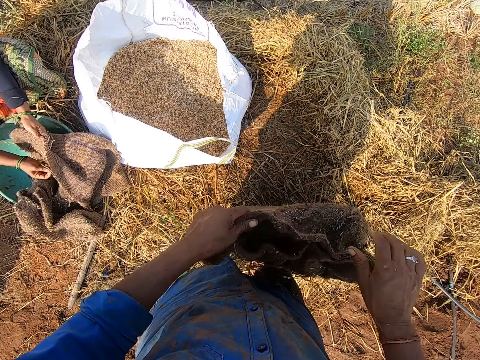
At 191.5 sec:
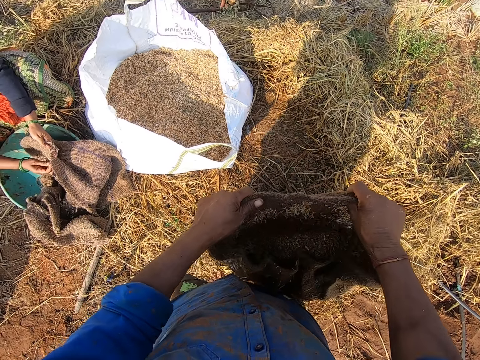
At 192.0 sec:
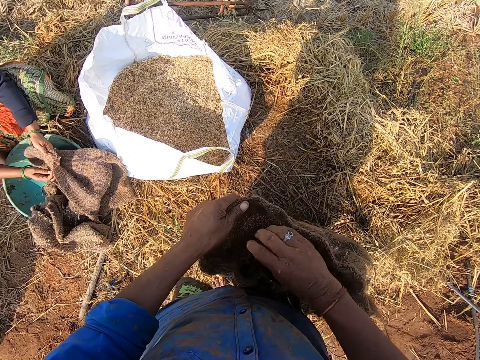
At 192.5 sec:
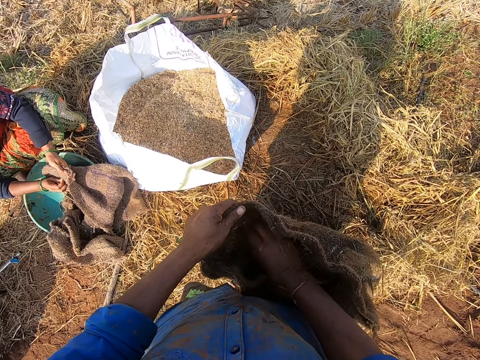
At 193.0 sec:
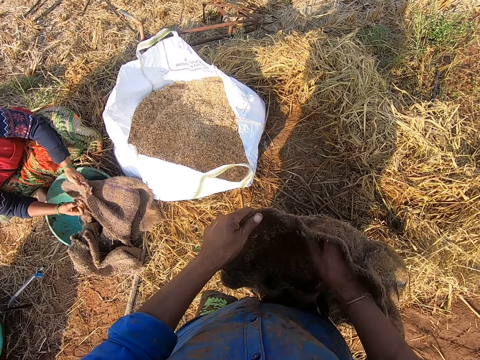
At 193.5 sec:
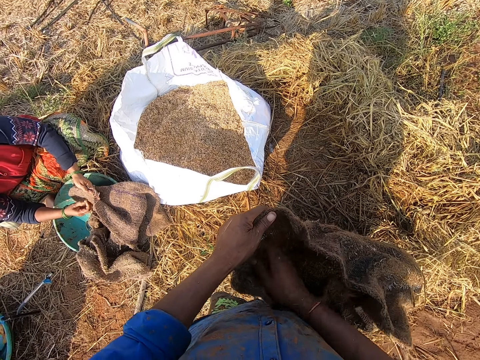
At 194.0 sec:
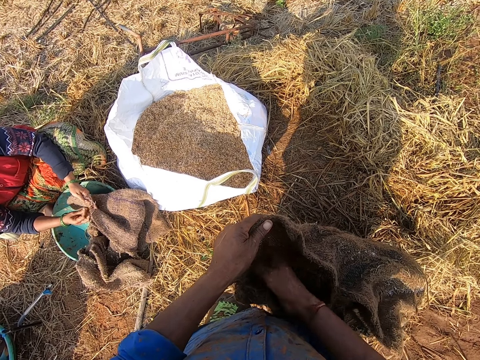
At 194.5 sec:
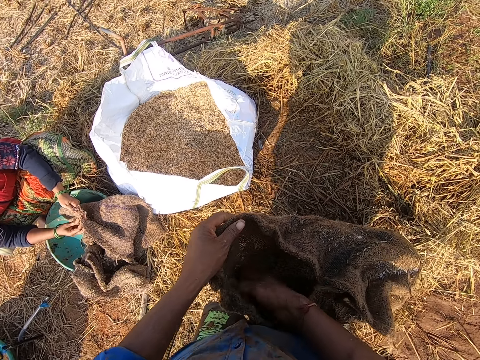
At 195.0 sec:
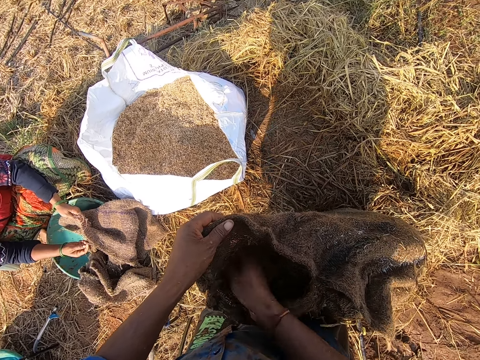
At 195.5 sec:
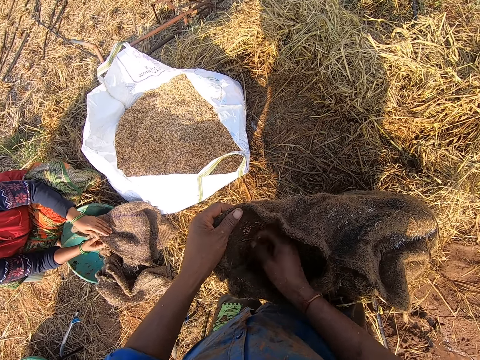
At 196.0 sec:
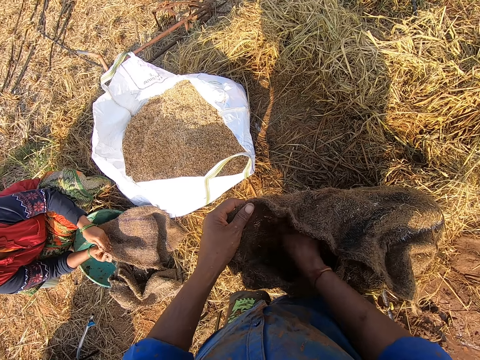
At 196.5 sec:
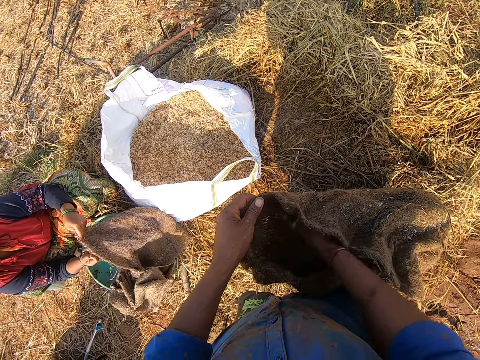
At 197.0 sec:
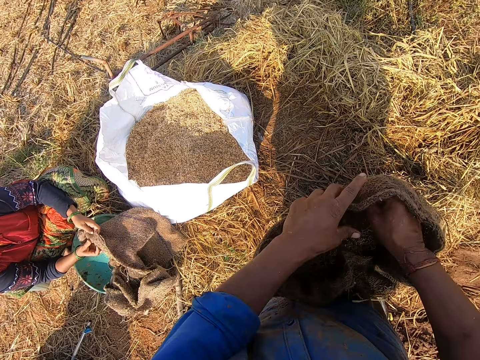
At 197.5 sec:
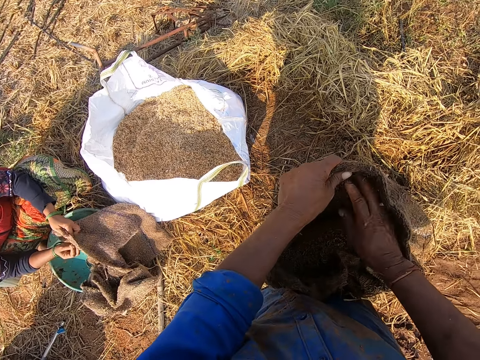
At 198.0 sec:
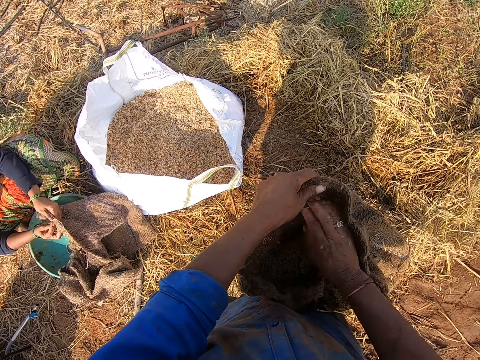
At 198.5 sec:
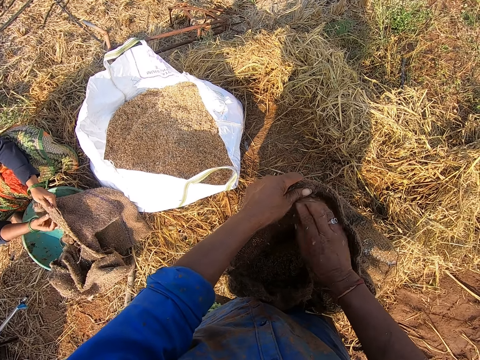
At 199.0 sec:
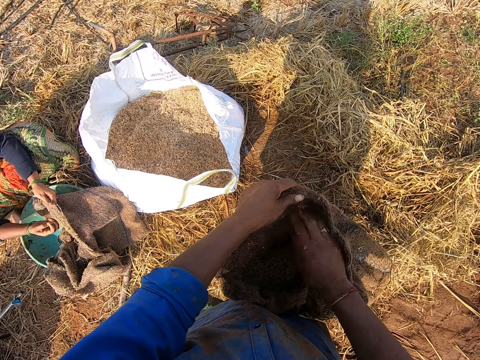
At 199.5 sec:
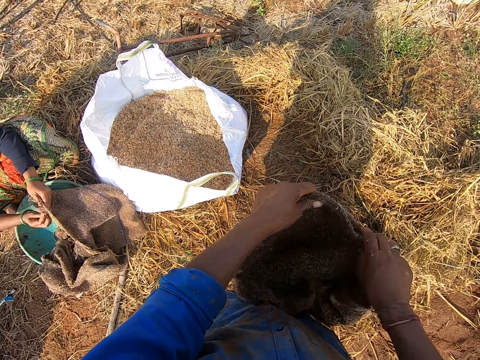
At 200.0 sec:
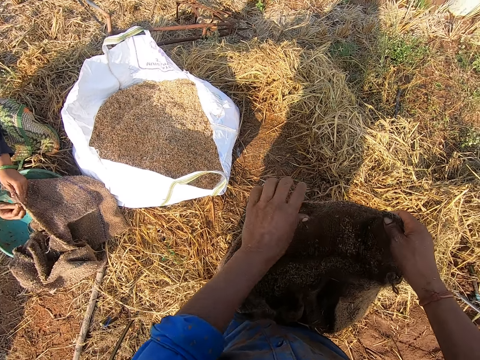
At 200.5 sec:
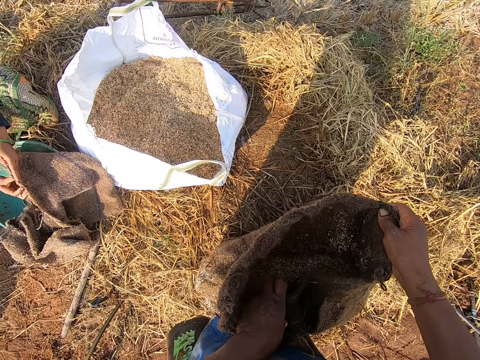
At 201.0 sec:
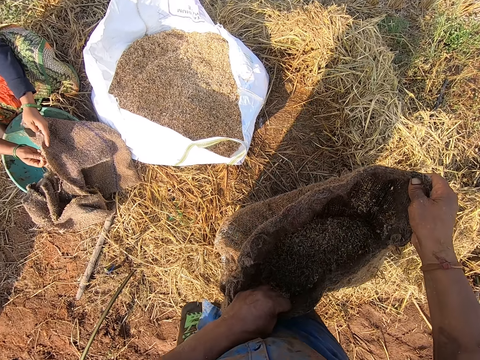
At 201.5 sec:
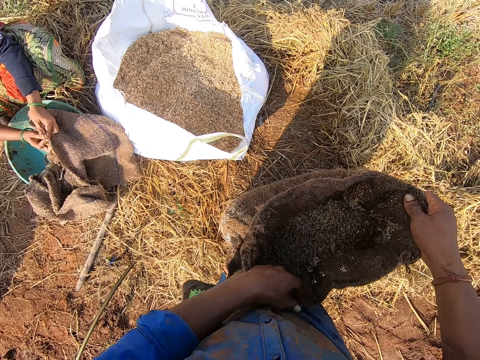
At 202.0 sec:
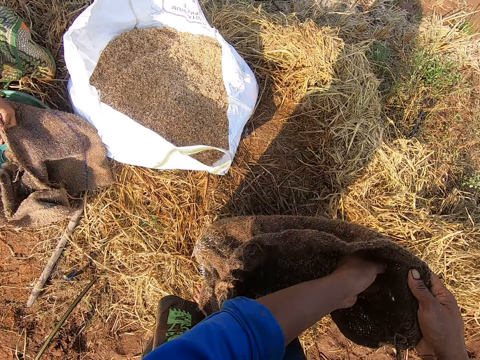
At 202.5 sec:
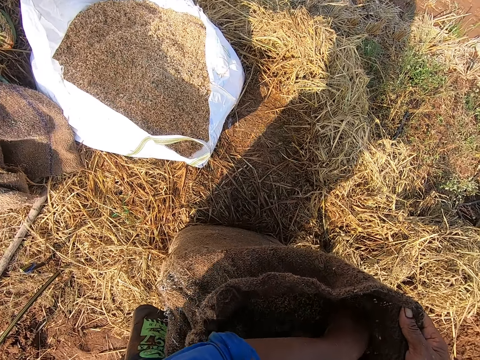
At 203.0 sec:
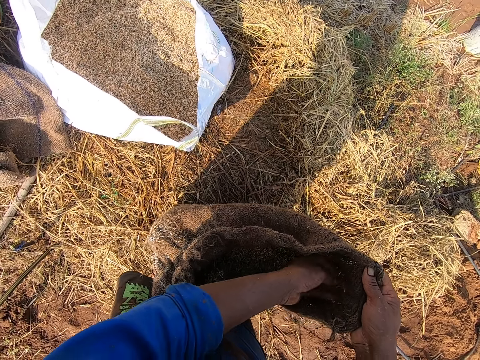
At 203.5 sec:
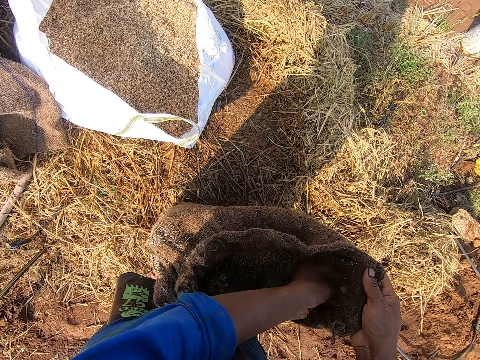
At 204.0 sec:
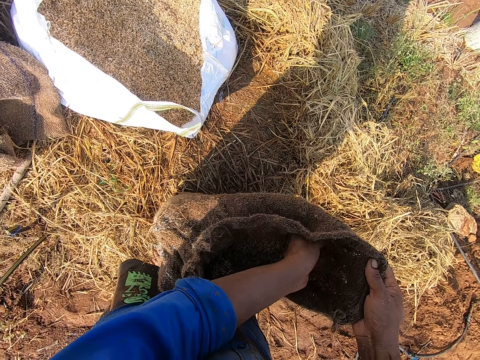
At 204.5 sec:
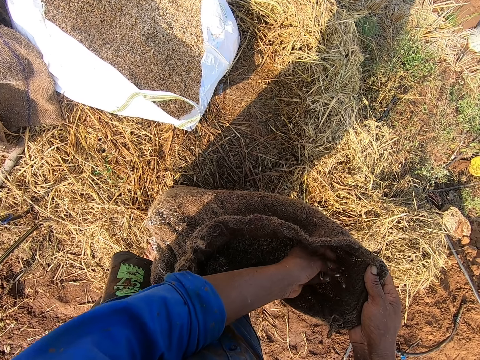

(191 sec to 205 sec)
The camera wearer removes some barley straw from the sack with his right hand. He touches something. A man picks a stone from the bowl with his right hand. The camera wearer removes some barley straw from the sack with his left hand.

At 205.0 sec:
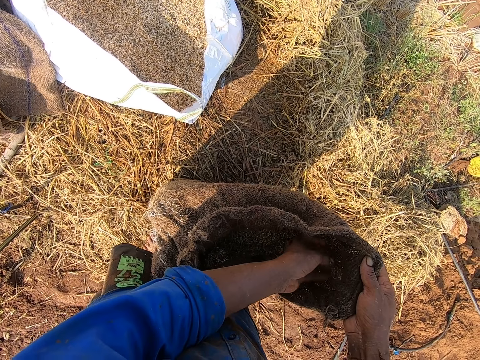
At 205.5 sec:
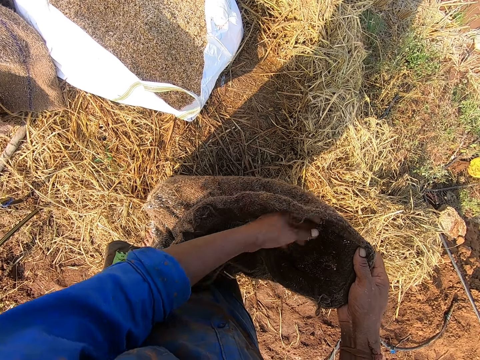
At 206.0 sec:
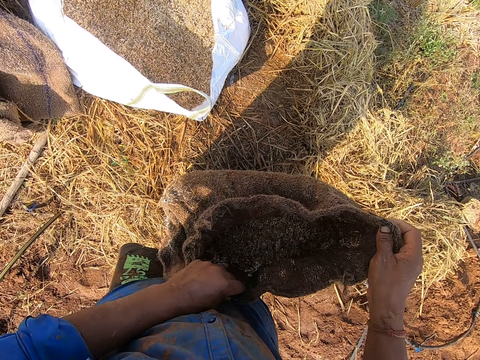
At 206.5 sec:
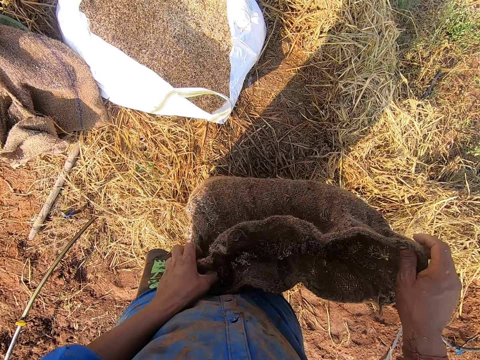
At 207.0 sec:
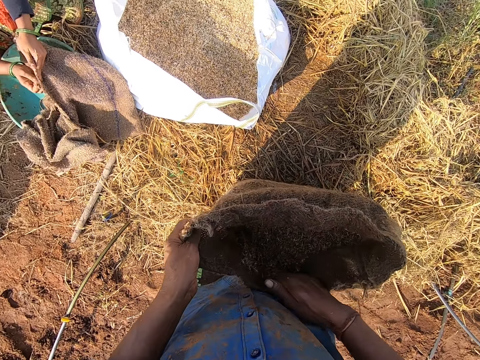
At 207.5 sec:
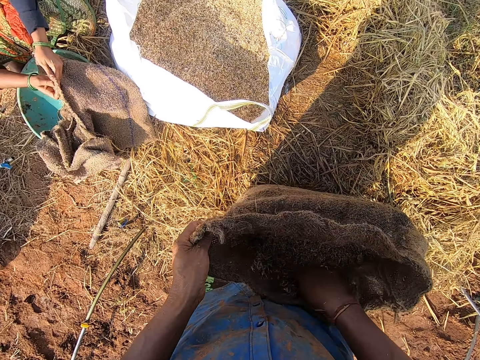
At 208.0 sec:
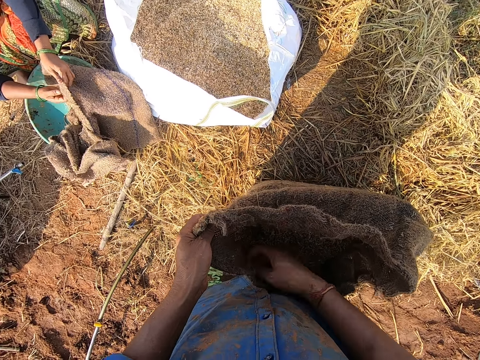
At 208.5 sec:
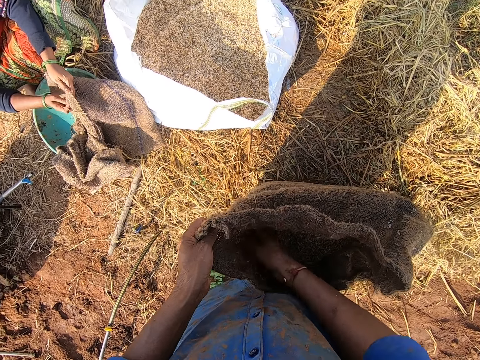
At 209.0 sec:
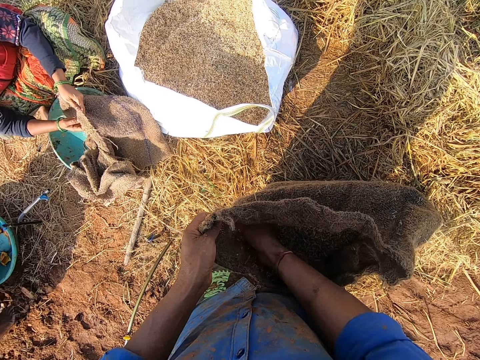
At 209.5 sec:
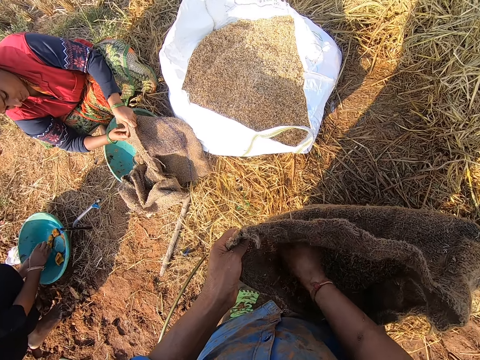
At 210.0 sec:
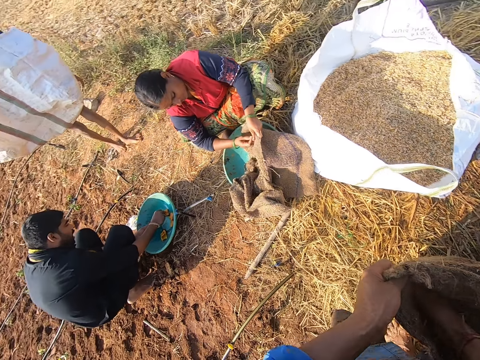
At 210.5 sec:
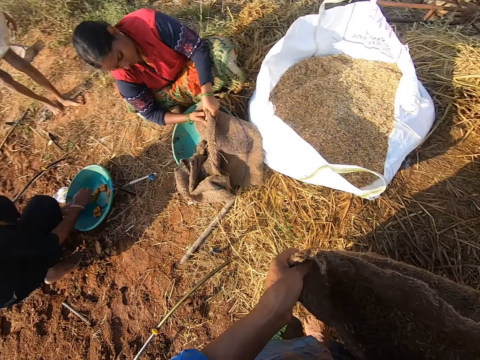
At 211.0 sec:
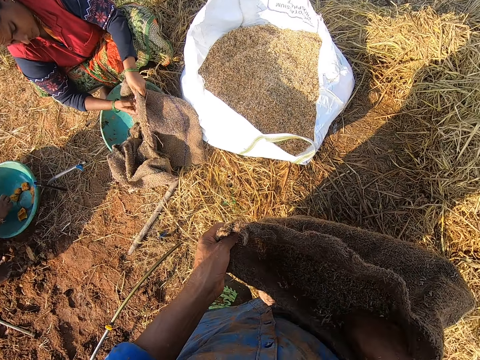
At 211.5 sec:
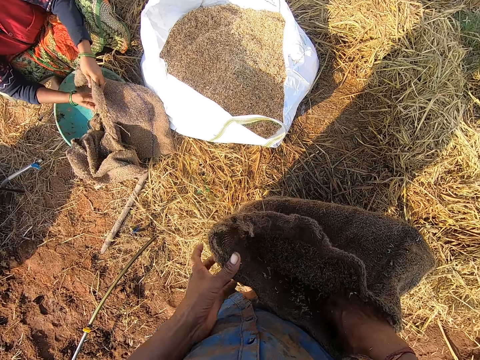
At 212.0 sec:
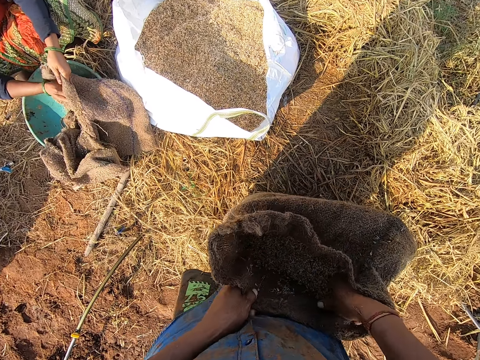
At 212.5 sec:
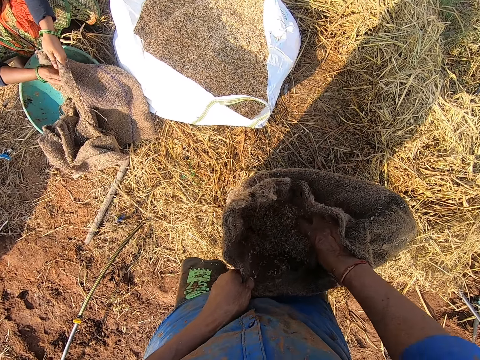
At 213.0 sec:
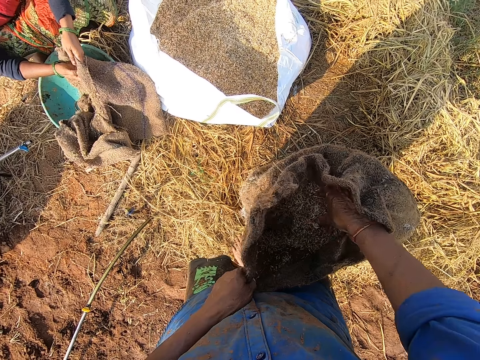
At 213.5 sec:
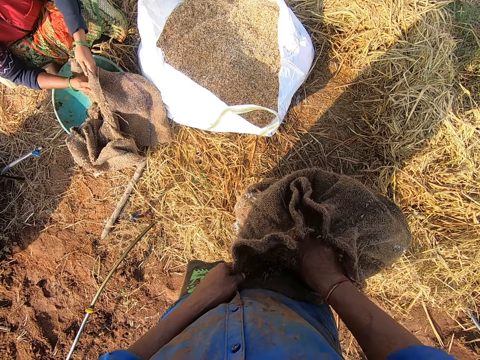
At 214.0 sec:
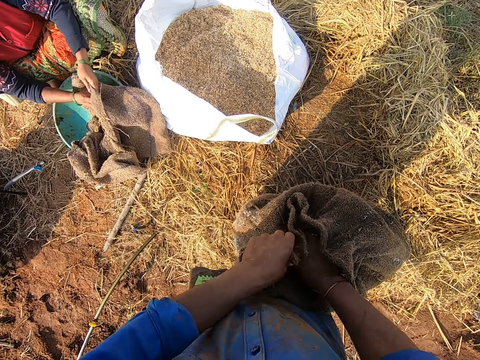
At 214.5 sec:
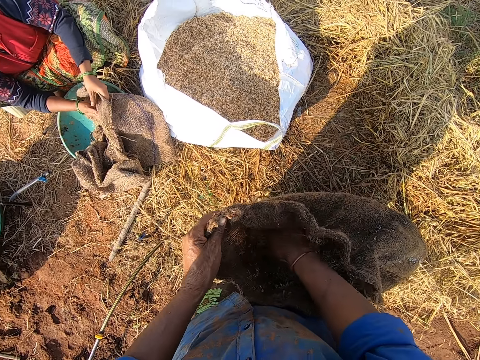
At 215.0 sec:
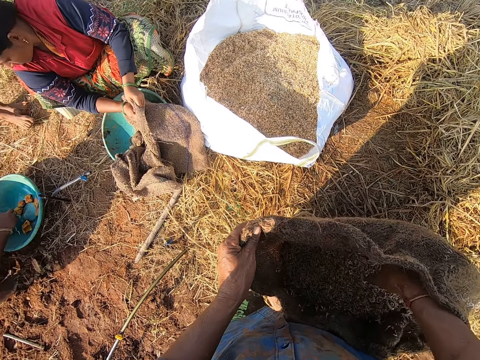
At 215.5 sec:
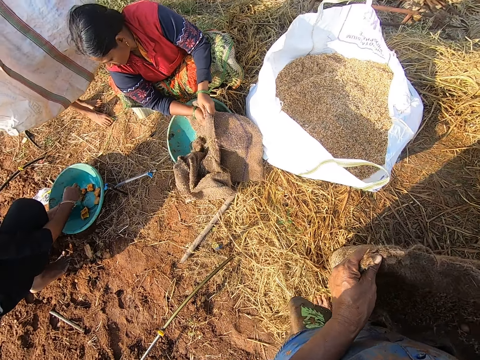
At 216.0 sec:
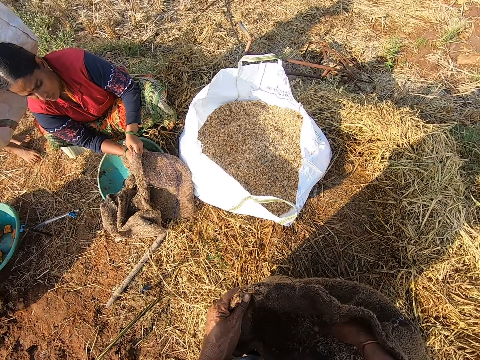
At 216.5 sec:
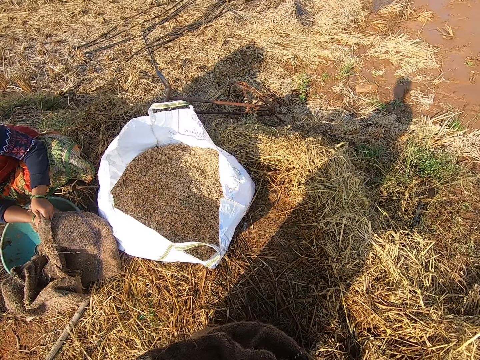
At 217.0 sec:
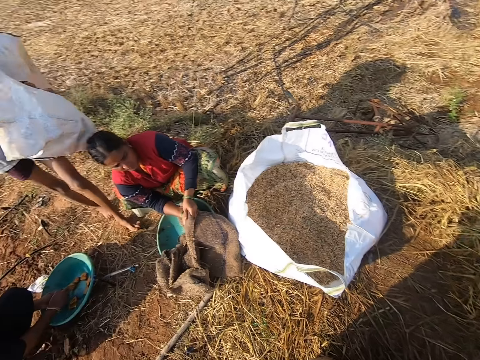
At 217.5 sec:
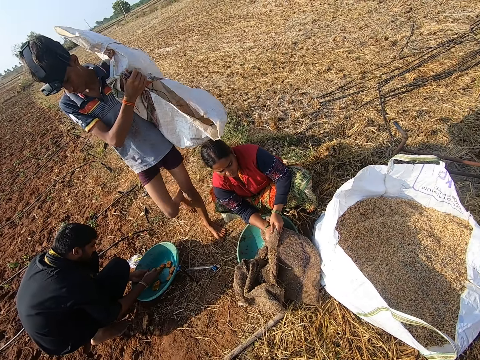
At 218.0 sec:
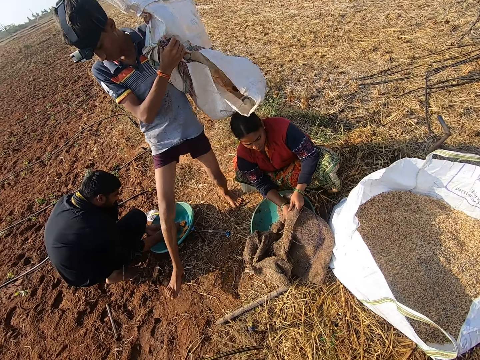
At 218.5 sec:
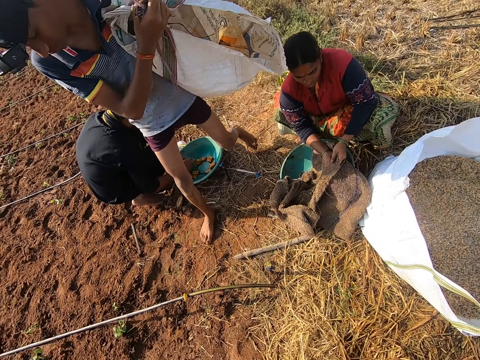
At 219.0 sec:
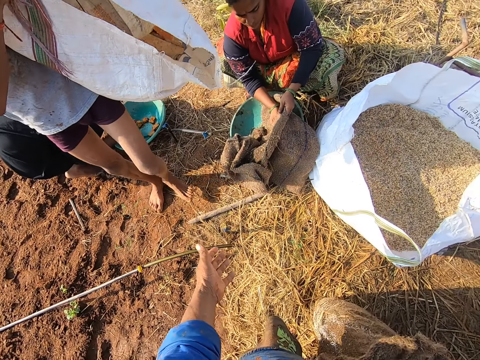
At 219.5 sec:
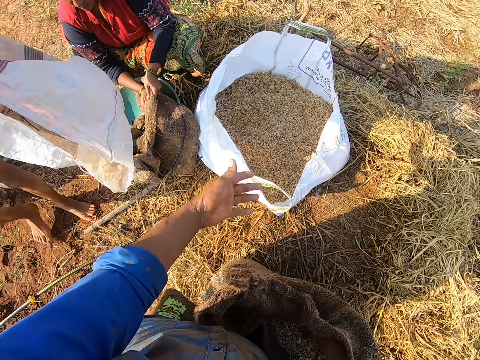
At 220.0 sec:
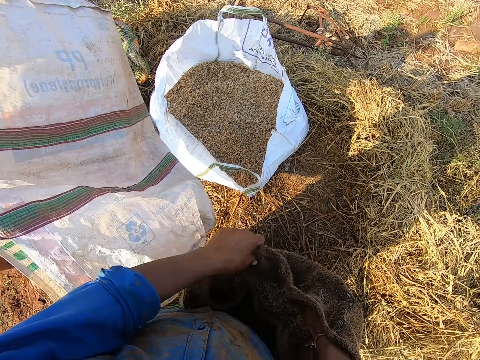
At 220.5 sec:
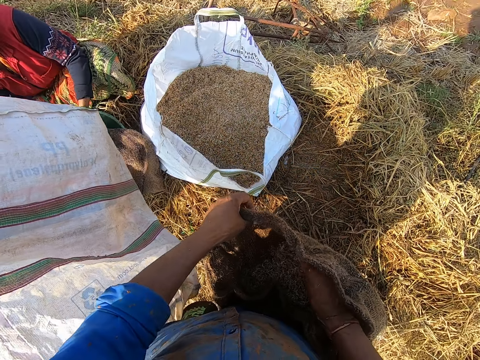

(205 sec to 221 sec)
The camera wearer removes some barley straw from the sack with his right hand. He touches something. A man carries a bag with both hands. Another man drops the stone into the bowl with his right hand. The camera wearer stirs some barley straw in the sack with his right hand. The other man puts the stone into the sachet with his right hand. He drops the stone into the bowl with his right hand. He puts the stone into the sachet with his right hand. He drops the stone into the bowl with his right hand. The camera wearer converses with the first man.
